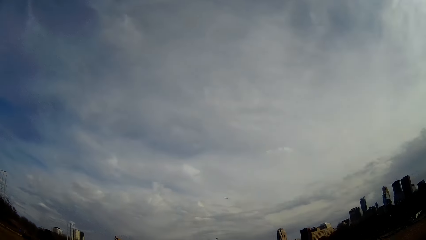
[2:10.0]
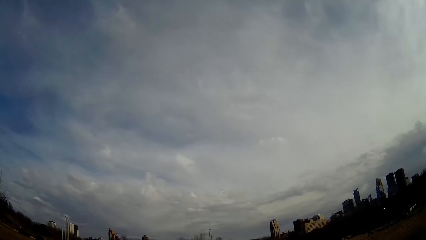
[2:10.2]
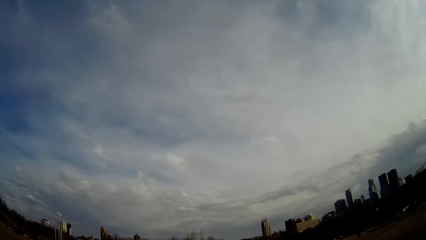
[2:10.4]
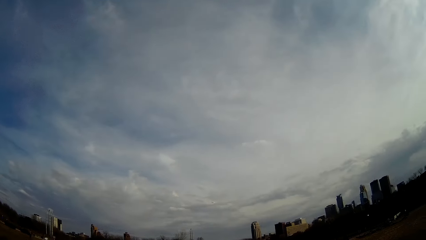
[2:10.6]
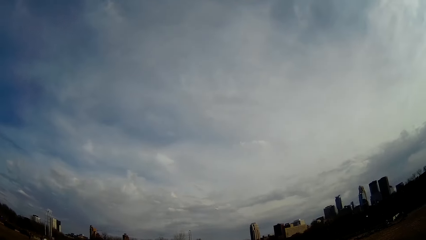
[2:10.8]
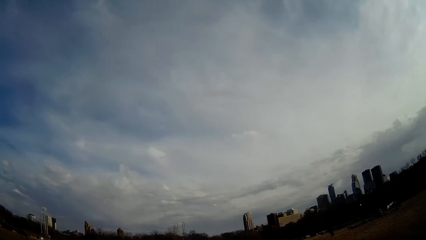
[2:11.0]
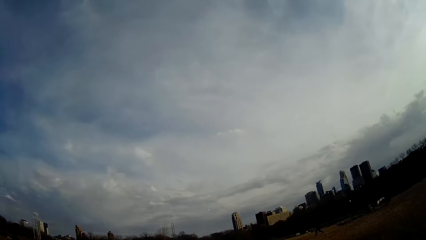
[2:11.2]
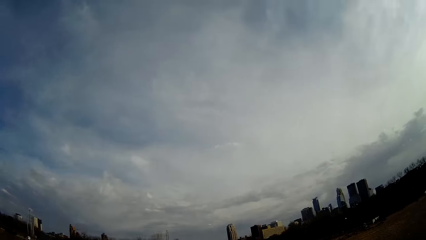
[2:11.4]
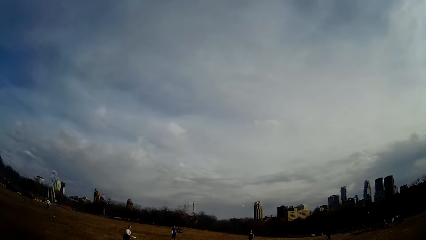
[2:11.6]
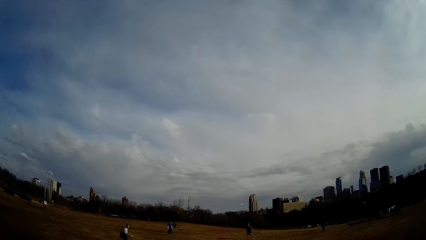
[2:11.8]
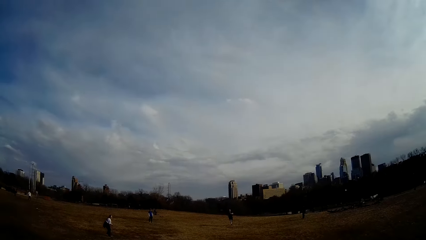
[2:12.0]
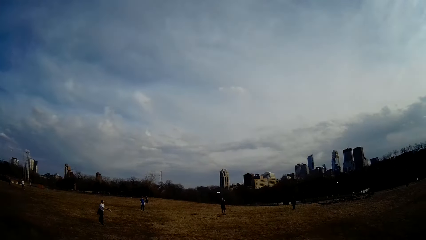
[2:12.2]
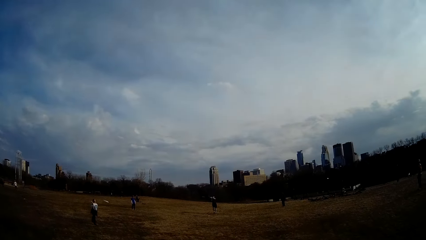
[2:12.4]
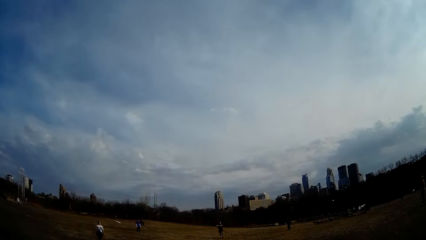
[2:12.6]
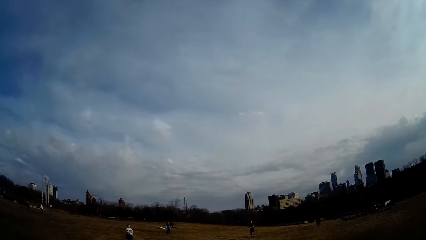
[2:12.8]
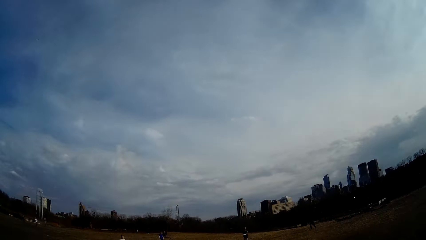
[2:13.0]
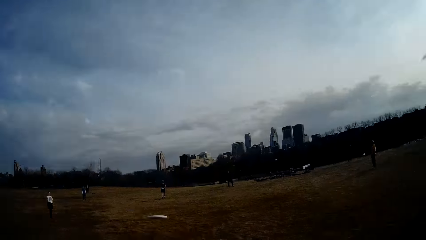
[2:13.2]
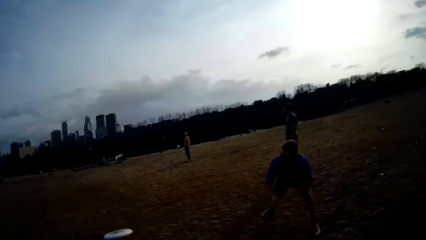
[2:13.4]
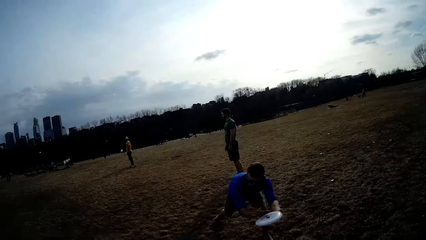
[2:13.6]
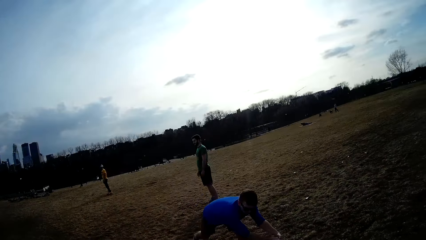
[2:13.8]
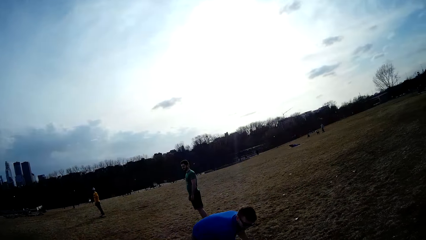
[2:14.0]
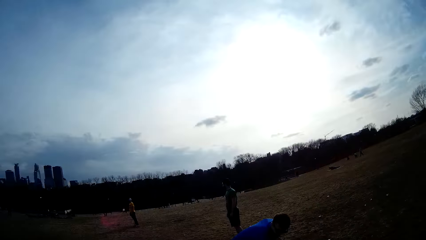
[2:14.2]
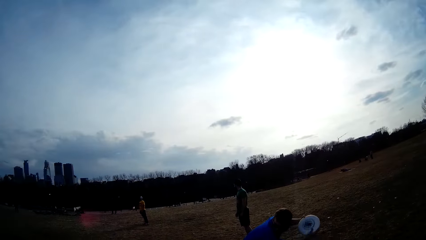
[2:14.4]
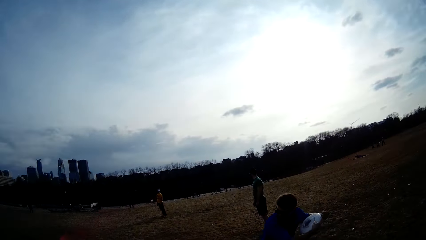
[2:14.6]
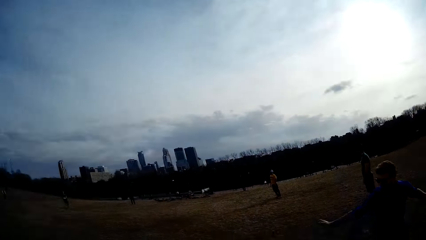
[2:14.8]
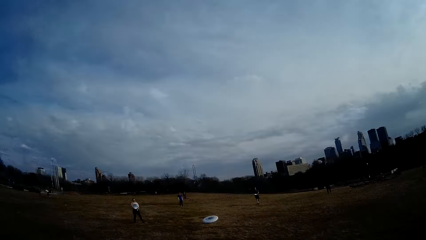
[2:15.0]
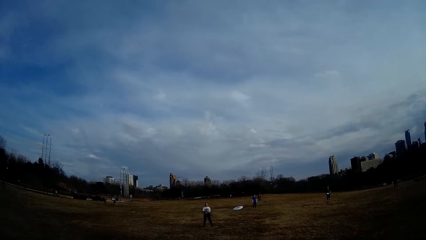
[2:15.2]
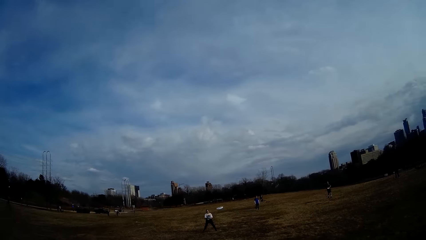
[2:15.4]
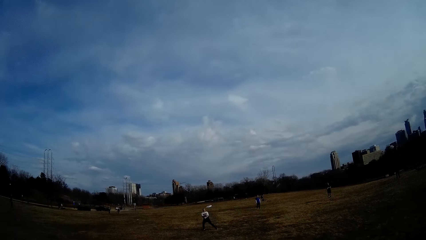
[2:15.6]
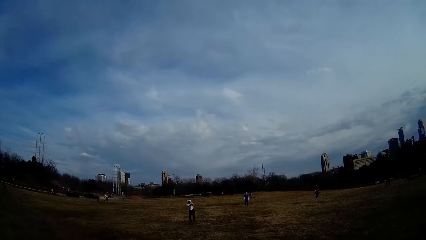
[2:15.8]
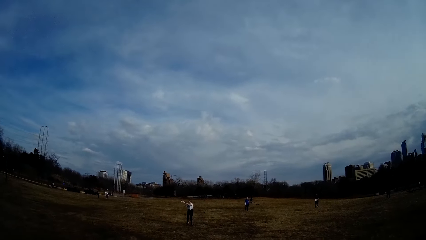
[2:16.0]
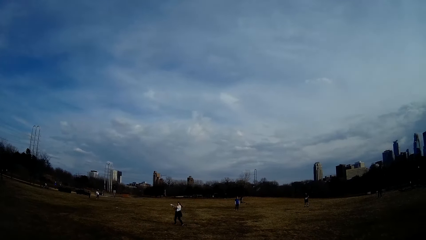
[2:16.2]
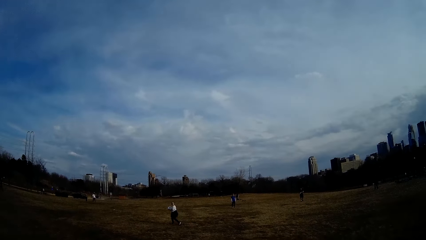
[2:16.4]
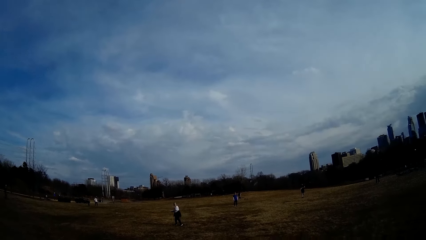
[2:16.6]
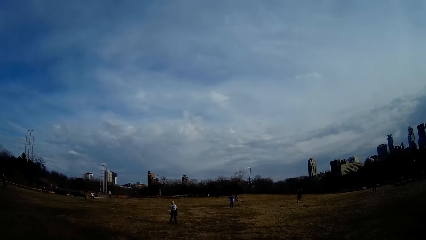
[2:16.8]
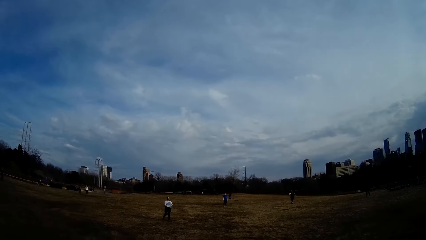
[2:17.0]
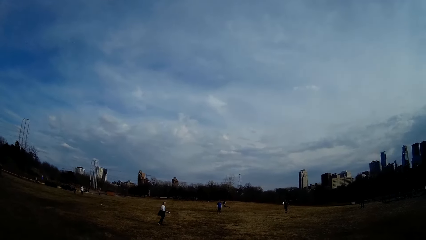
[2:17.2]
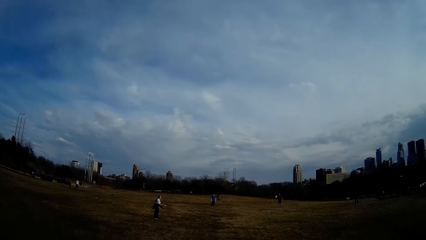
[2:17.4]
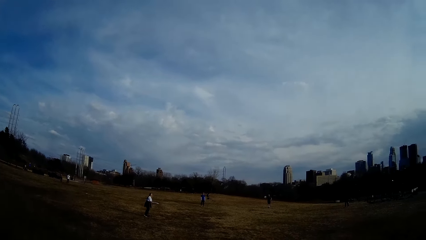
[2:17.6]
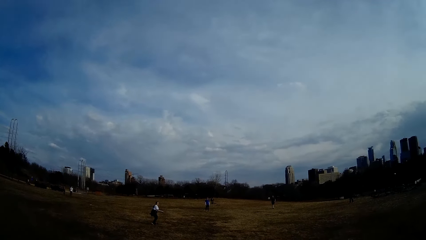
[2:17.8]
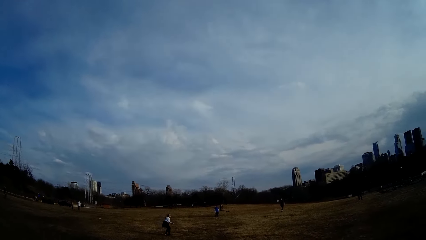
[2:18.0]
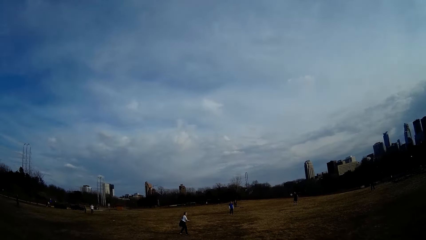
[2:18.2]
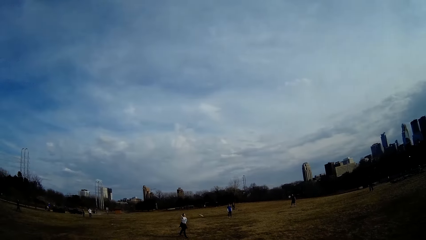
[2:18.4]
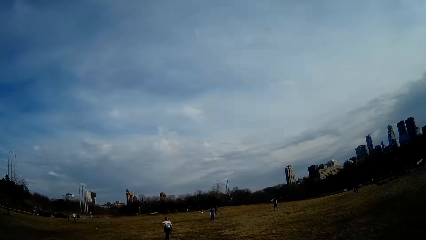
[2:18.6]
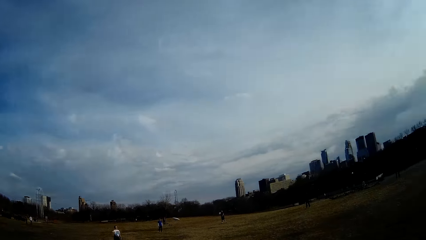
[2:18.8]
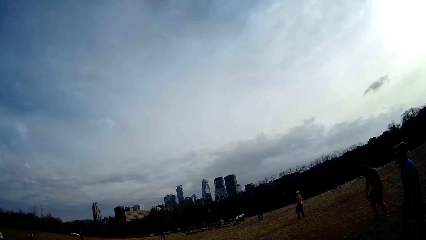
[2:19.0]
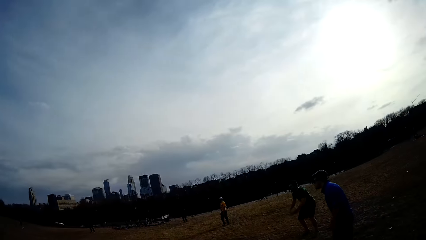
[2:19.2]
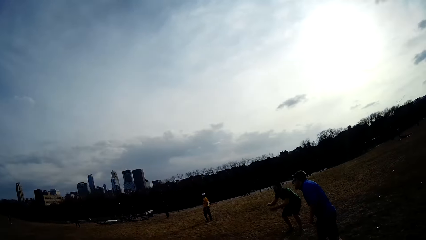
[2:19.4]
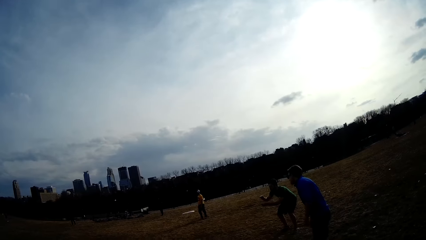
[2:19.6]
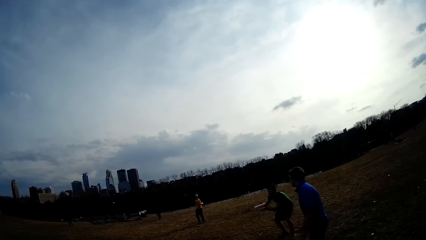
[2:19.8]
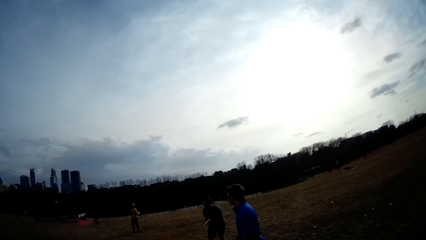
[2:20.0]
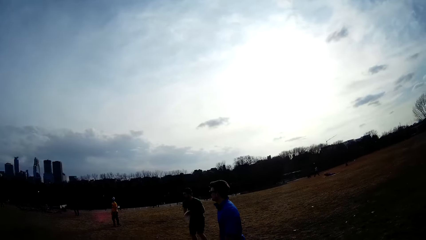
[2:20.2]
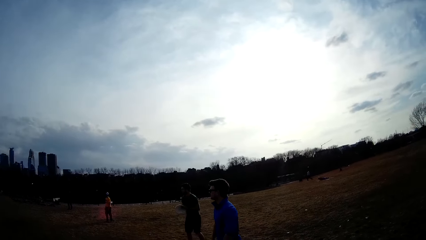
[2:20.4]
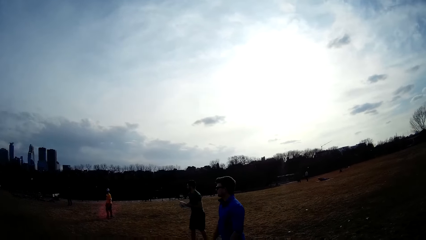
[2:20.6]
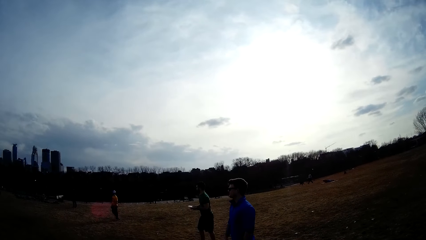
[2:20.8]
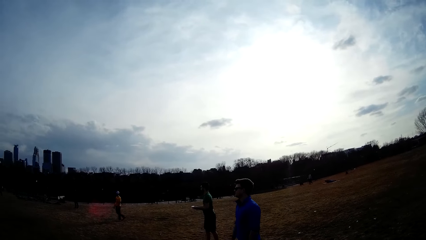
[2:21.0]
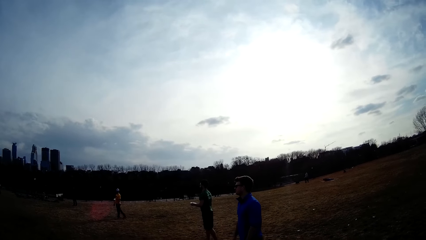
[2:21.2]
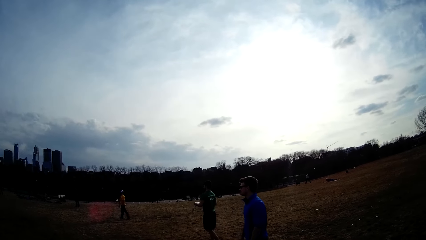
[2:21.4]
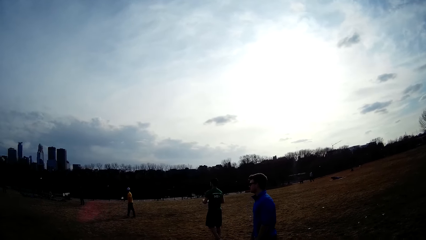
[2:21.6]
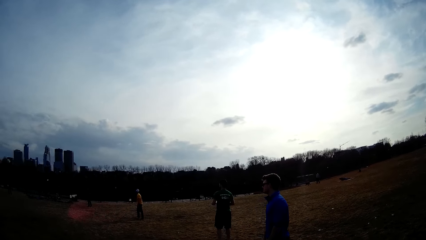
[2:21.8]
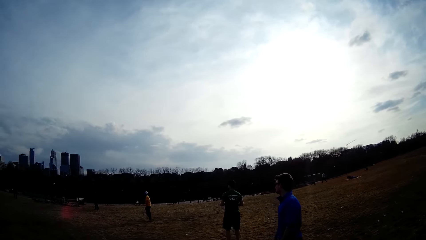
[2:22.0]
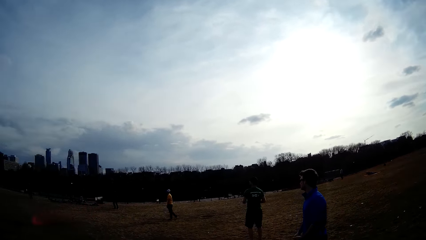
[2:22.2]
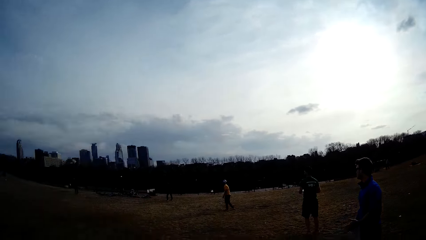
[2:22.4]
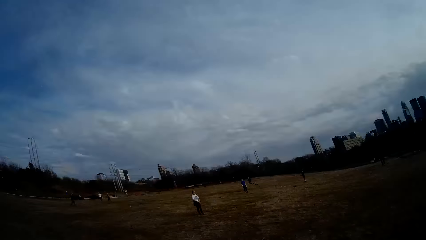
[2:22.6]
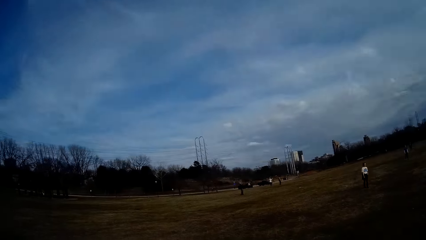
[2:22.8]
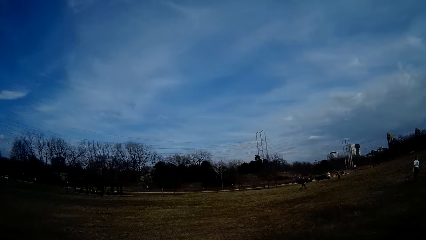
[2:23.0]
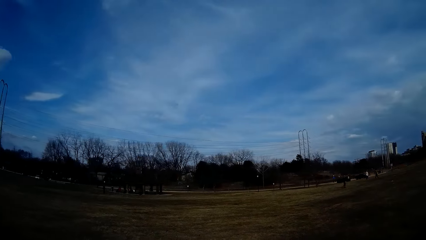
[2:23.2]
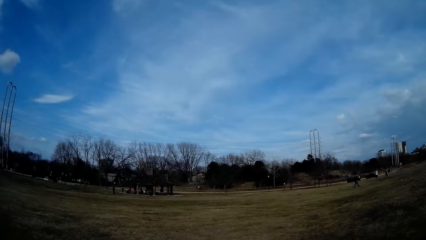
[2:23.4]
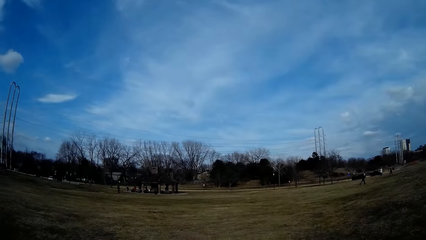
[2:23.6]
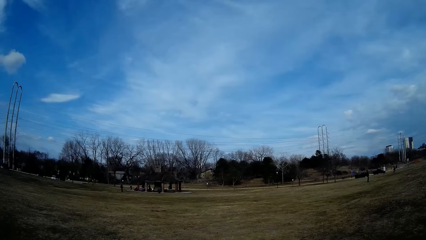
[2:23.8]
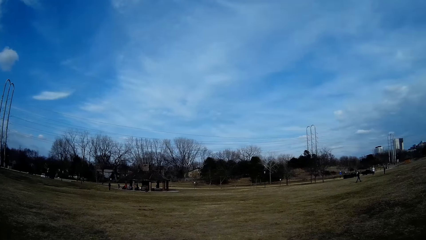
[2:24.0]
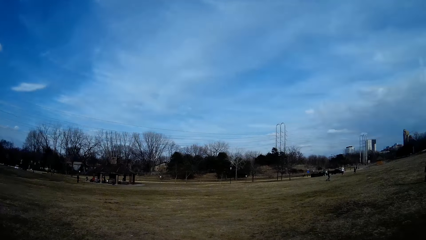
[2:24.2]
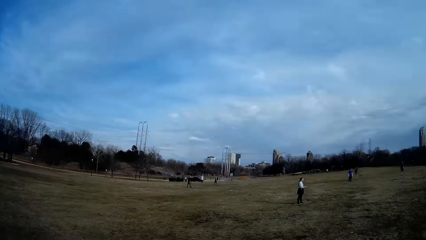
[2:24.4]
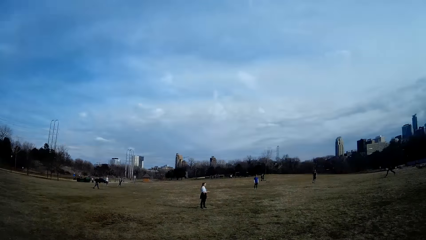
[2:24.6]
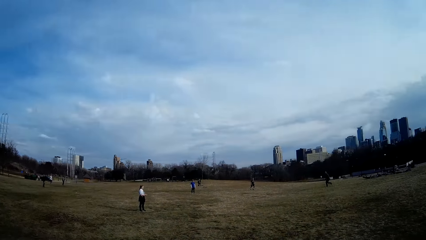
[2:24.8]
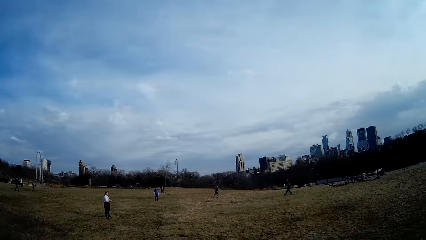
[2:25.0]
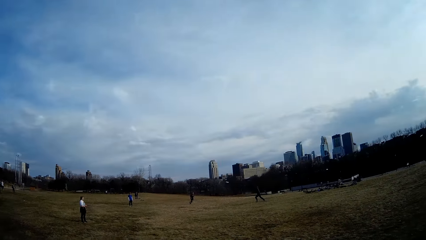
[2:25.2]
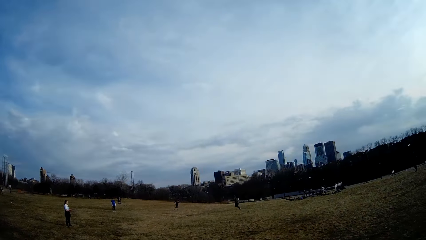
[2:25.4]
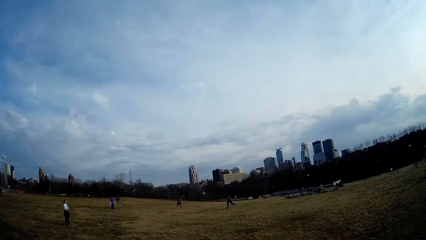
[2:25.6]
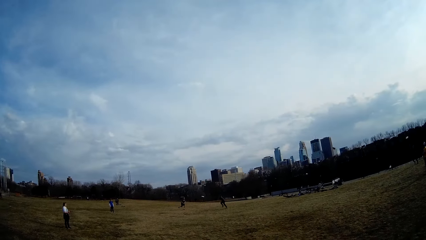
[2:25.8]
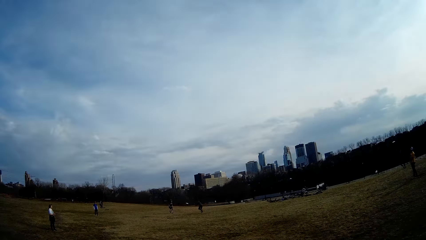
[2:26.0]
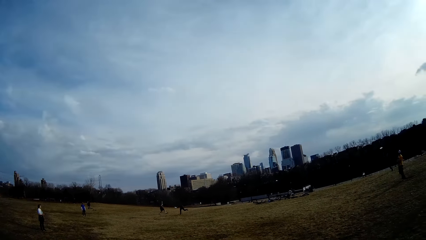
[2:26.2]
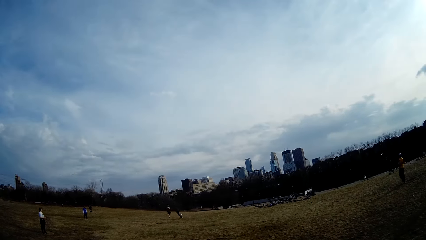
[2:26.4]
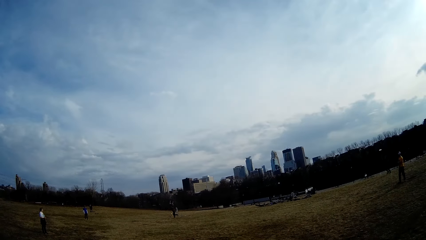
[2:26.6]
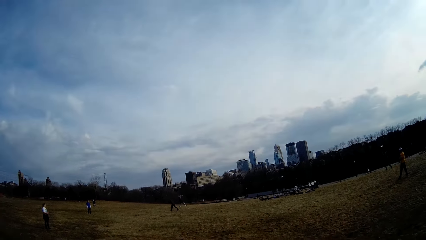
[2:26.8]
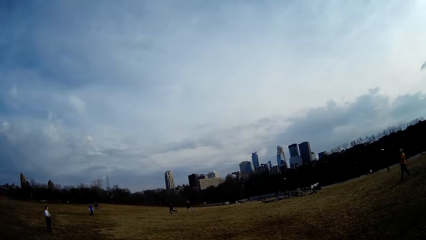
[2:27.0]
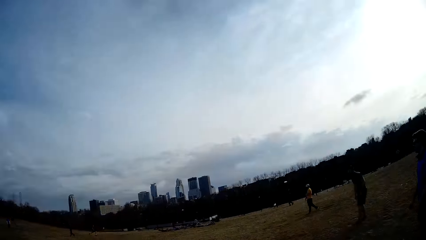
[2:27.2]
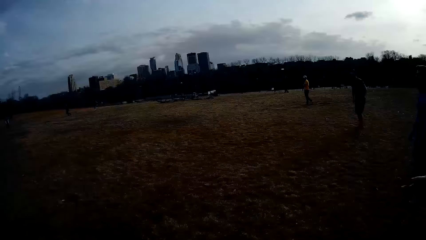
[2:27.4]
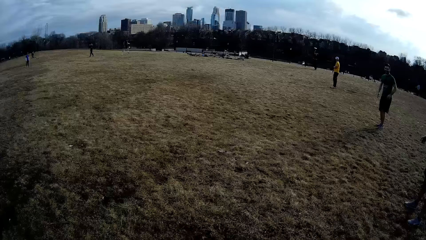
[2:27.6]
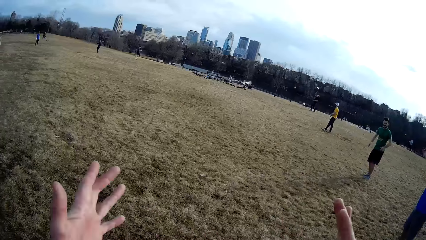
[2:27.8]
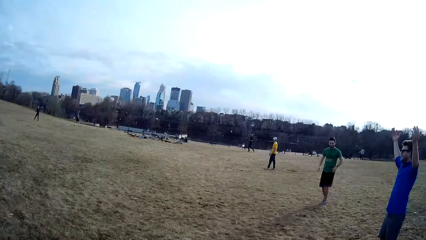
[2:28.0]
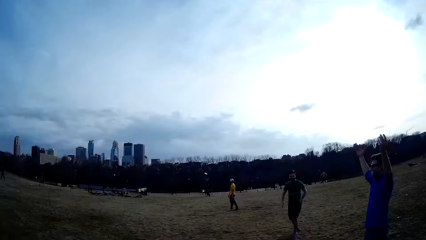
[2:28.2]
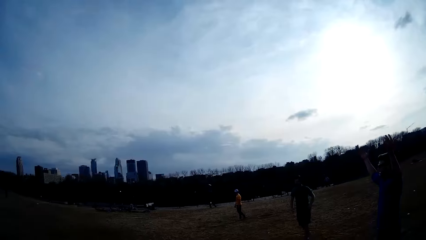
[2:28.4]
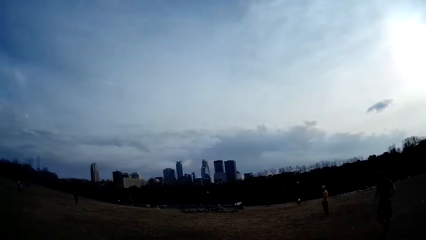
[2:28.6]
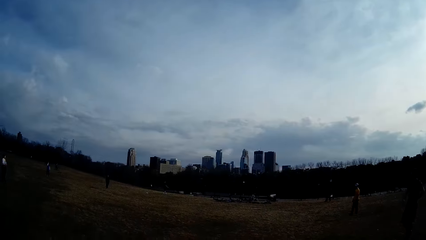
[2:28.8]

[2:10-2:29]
The camera wearer throws the discus. A man catches a ball on the ground. The man flings the ball. The camera wearer looks around. A woman catches the ball. The woman flings the ball. Another man catches the ball.
